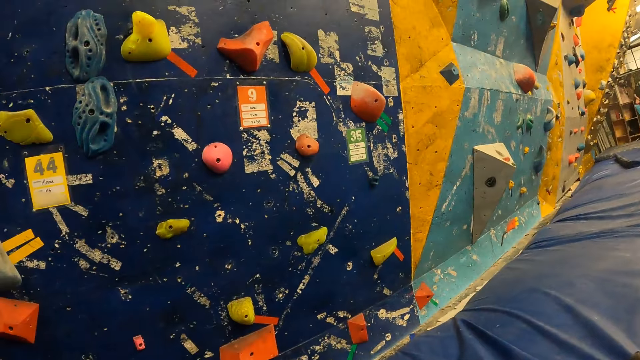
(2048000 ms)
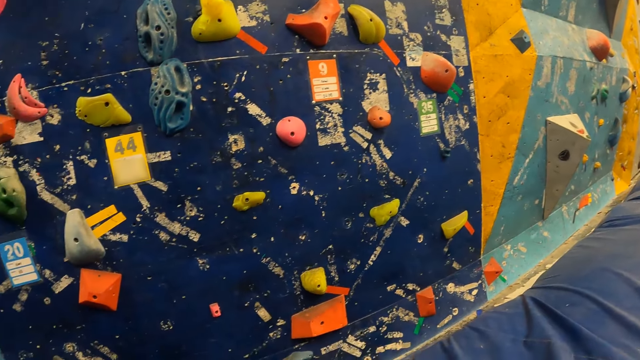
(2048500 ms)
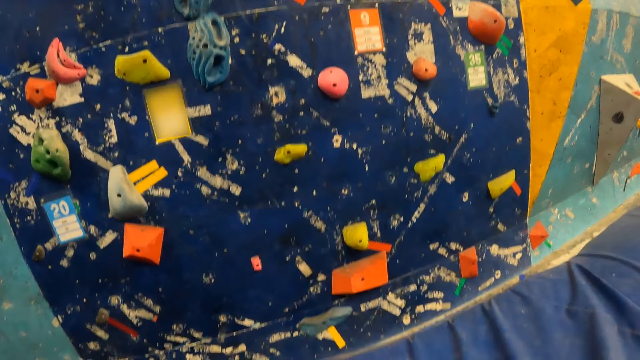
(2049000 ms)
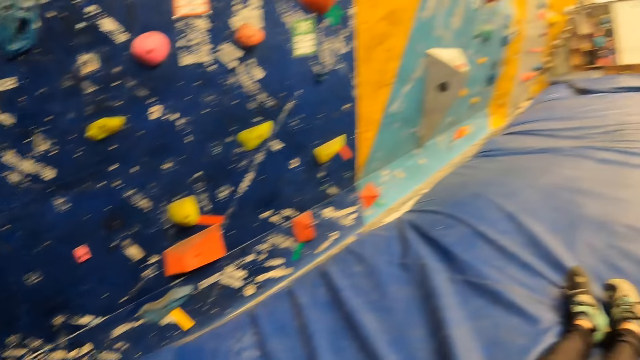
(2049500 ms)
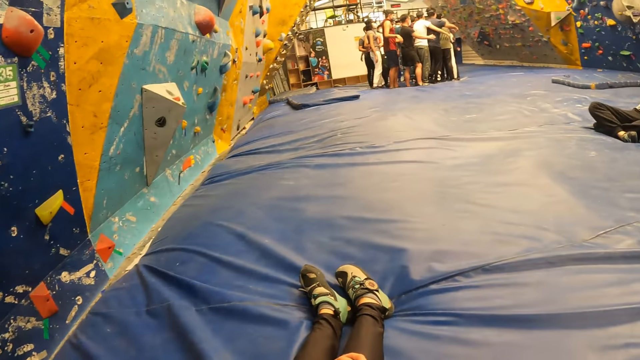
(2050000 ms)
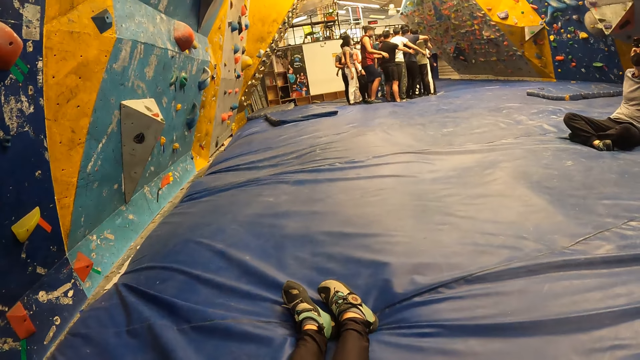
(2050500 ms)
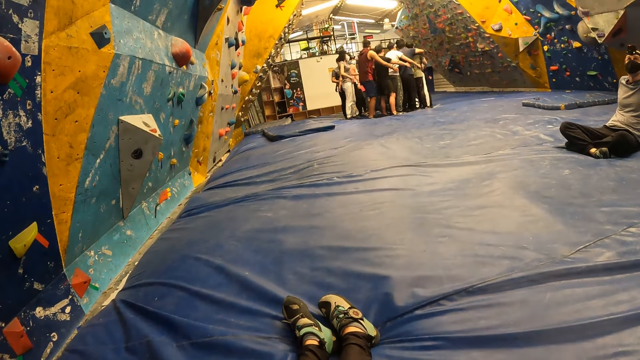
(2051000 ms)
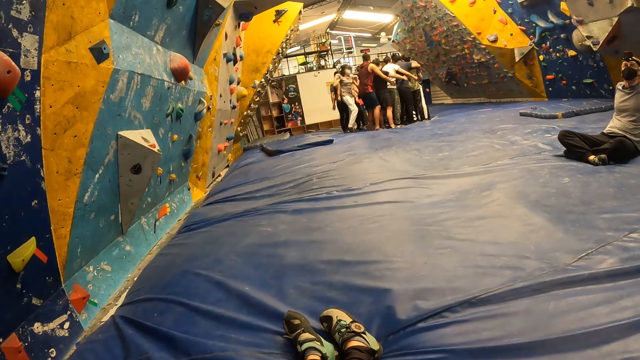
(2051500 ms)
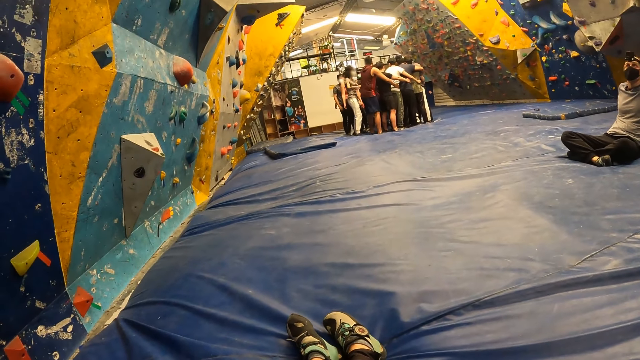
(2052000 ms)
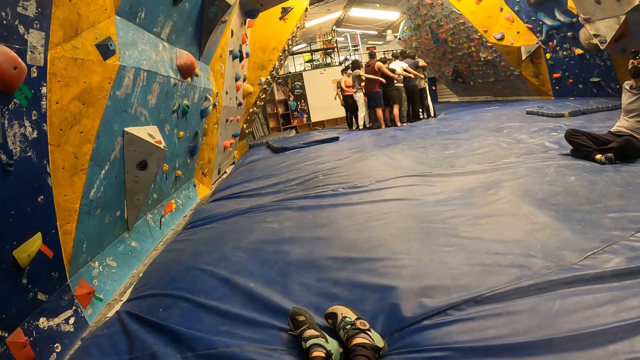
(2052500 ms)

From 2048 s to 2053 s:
The camera wearer looks around.

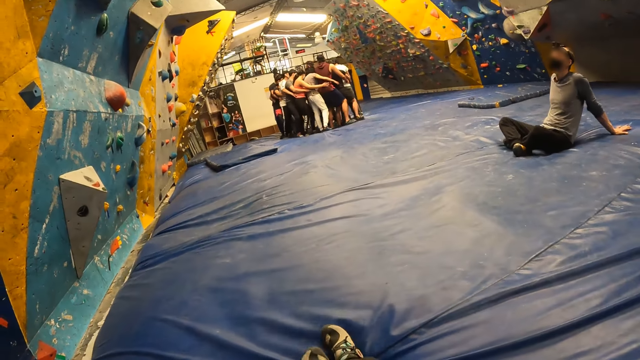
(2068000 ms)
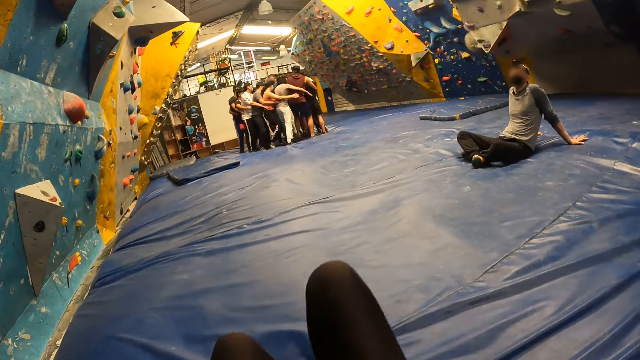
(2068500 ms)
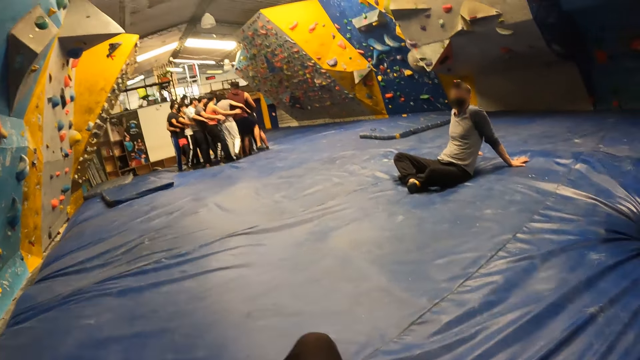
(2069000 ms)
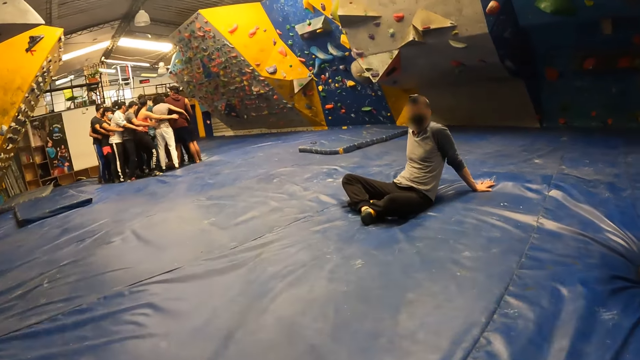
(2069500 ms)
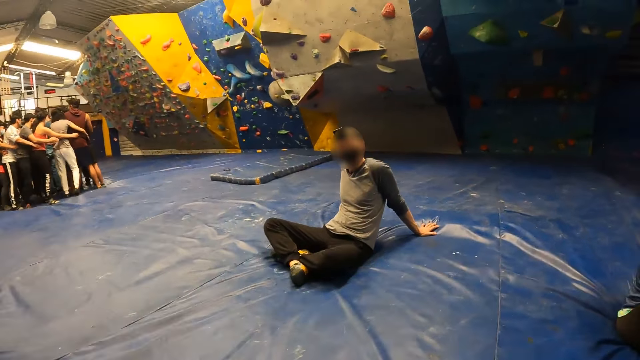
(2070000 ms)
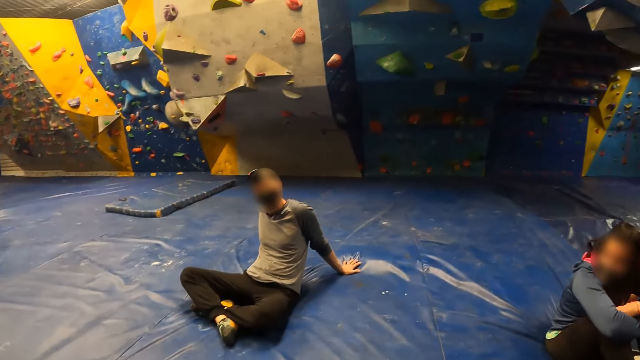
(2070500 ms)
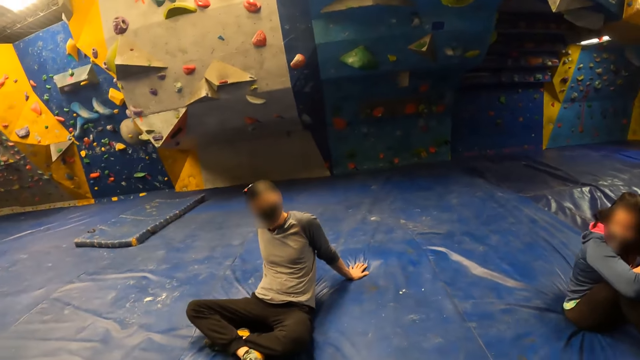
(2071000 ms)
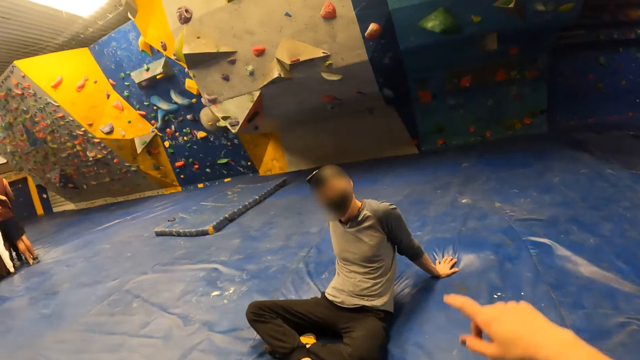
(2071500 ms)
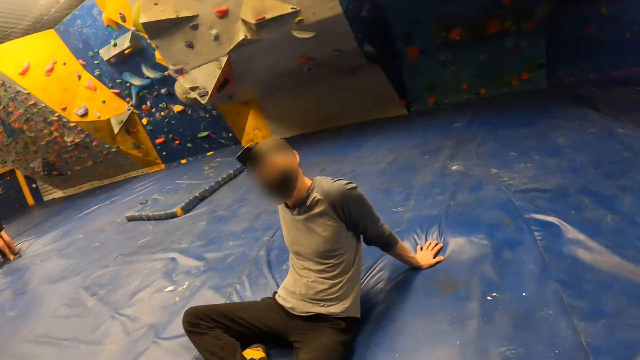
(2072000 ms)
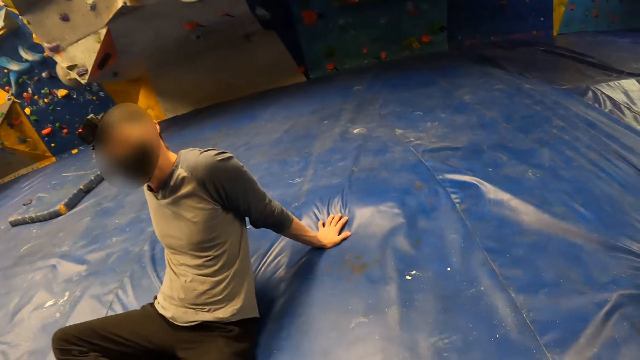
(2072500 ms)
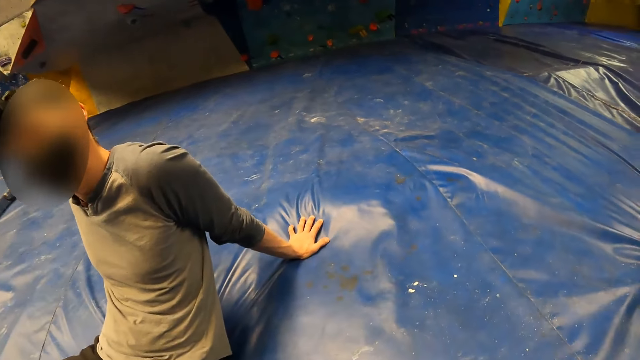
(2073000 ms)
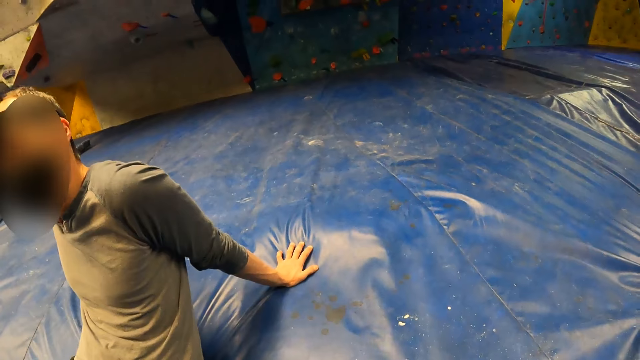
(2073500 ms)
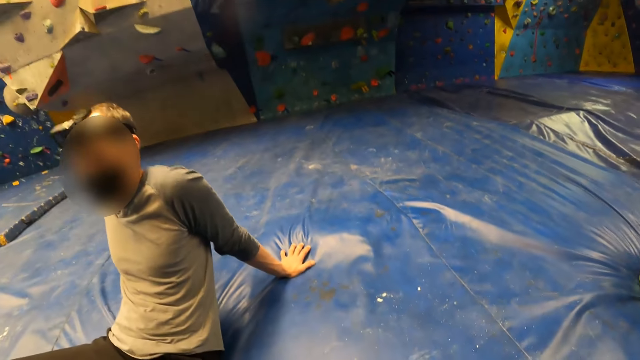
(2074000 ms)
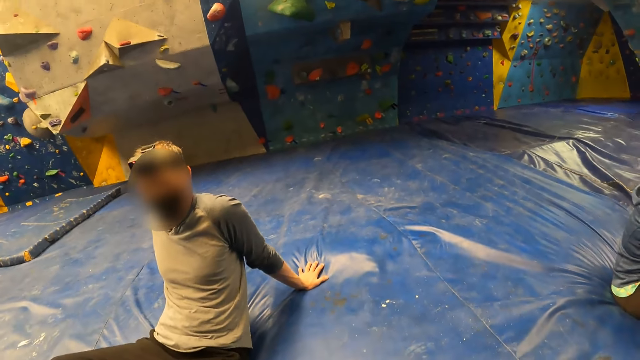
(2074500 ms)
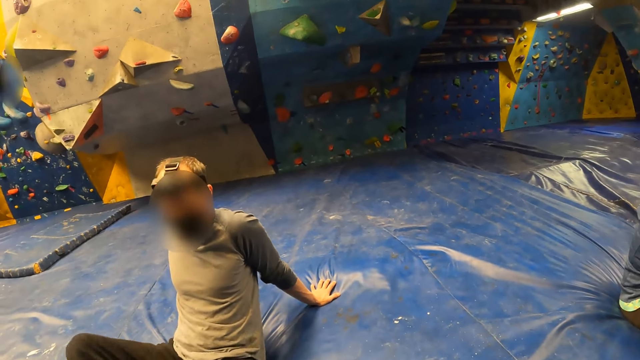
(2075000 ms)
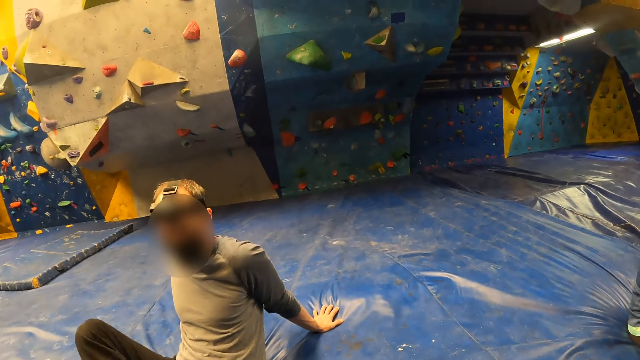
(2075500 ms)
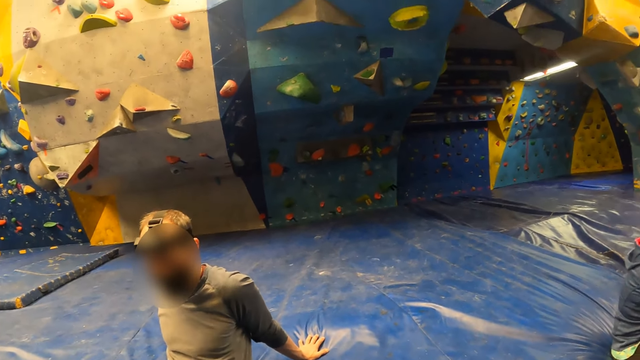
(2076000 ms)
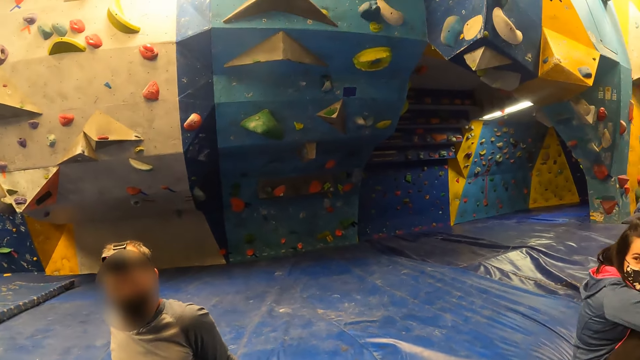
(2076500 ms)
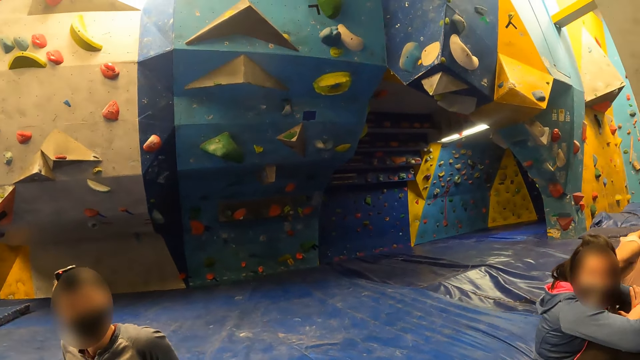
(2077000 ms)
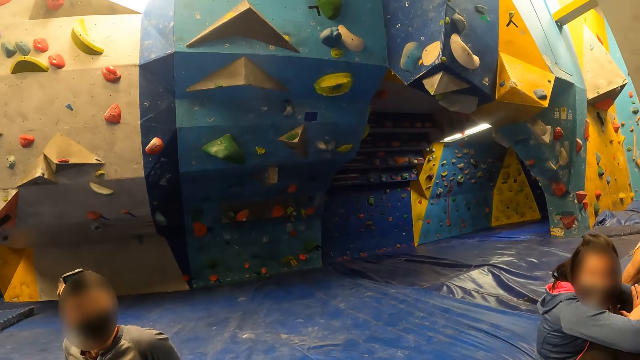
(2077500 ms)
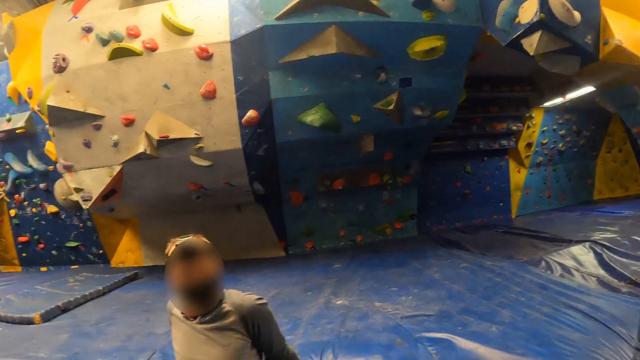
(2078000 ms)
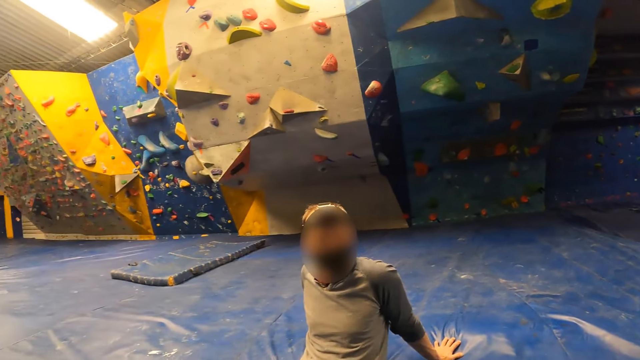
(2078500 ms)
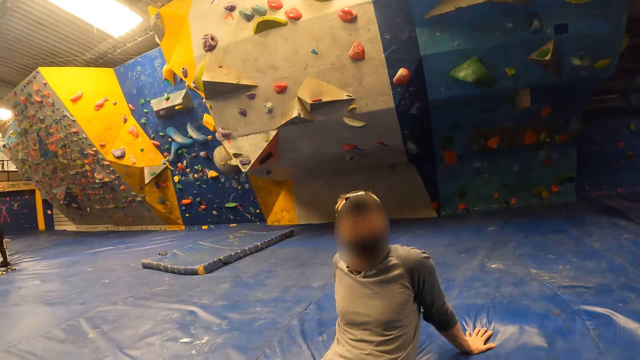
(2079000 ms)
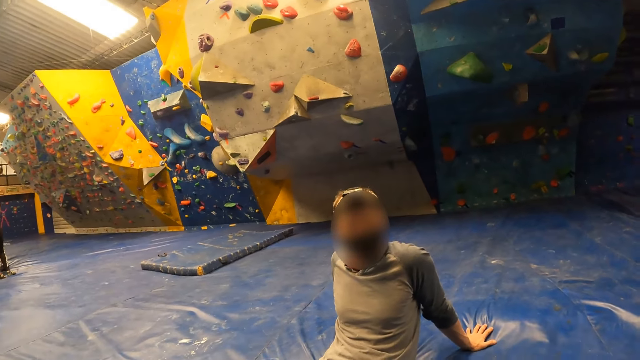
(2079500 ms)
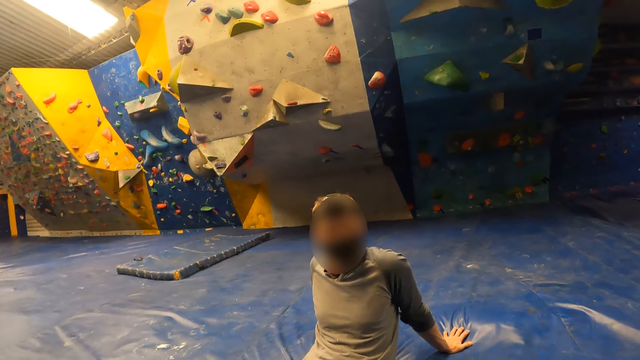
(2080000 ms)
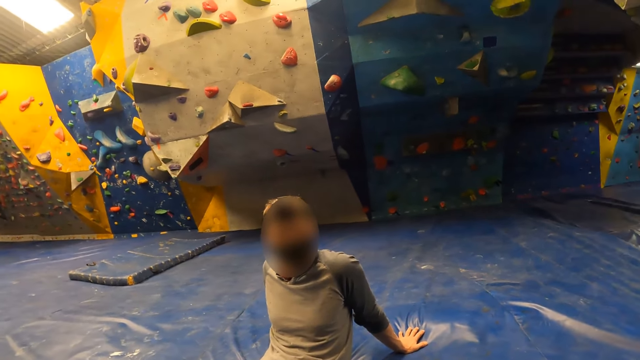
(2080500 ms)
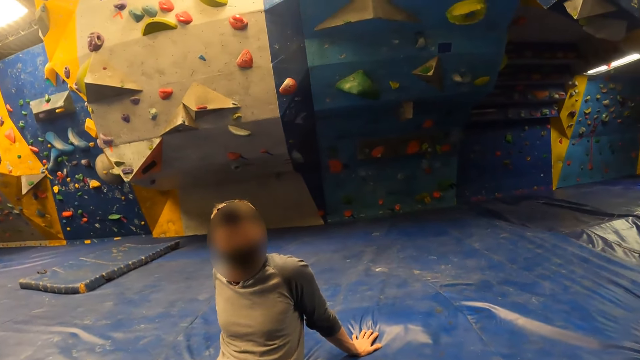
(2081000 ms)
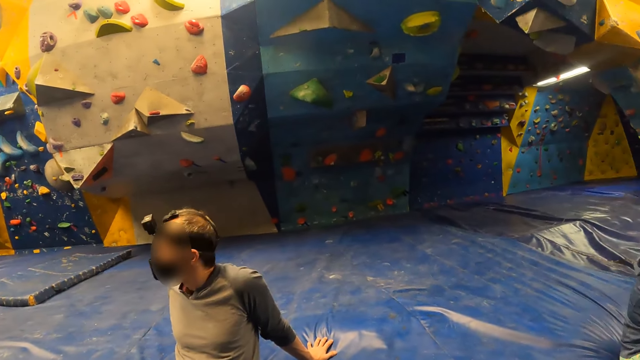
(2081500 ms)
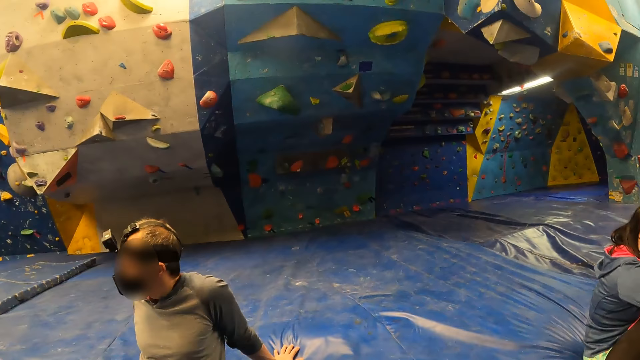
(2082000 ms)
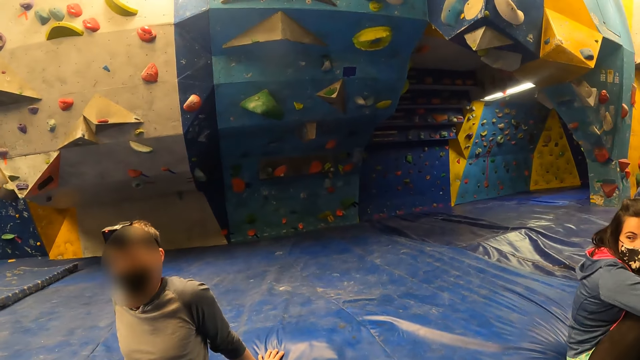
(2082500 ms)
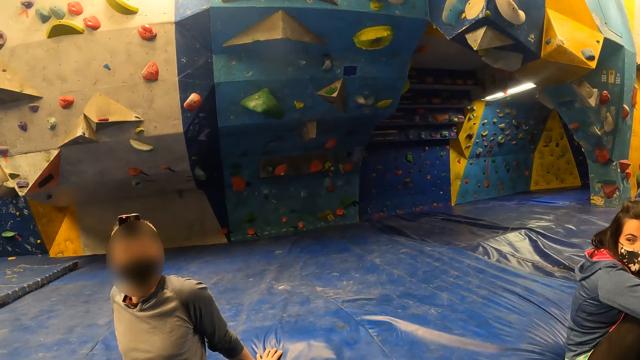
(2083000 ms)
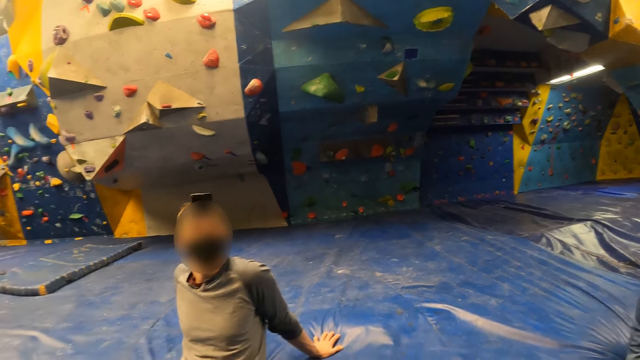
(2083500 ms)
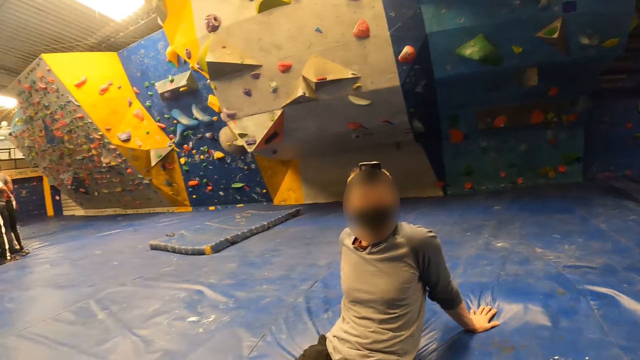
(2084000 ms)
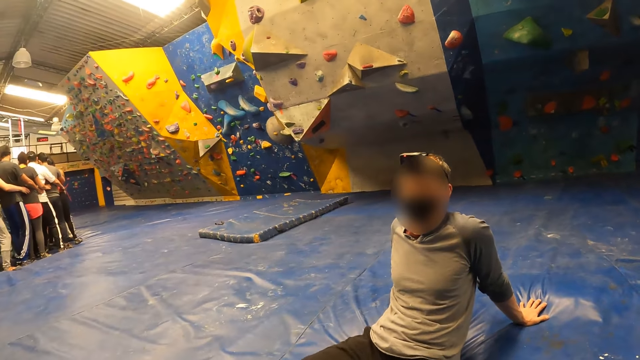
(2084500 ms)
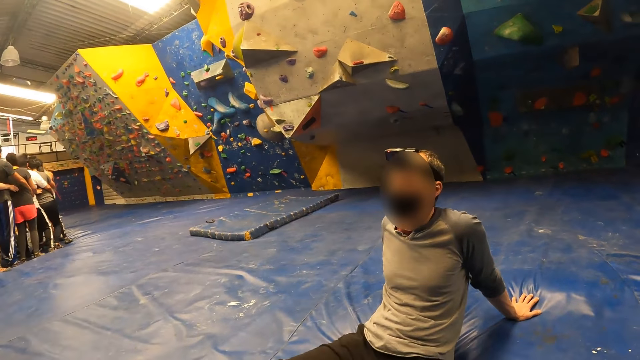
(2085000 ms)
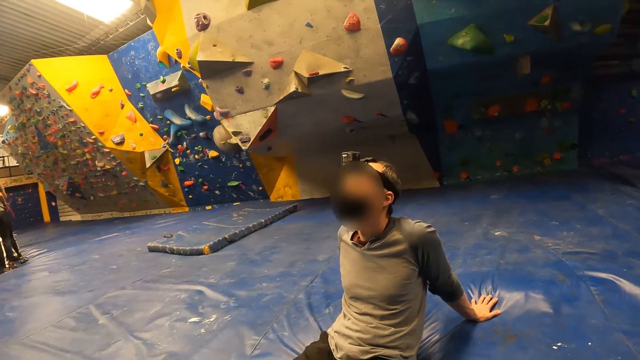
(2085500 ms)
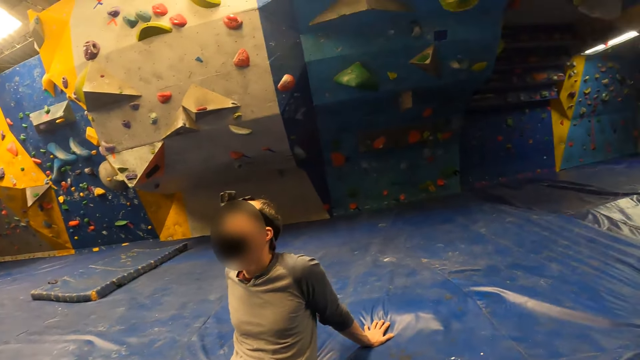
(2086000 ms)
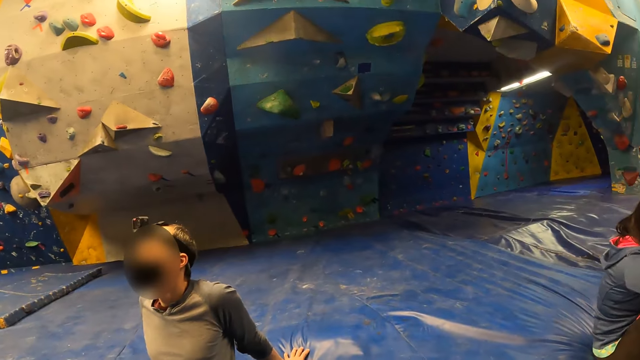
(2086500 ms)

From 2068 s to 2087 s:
The camera wearer stands up. They crawl to the man. They walk around and point ahead. They walk around. They walk around again. They look around.
